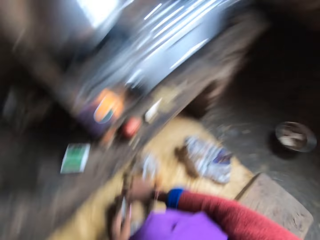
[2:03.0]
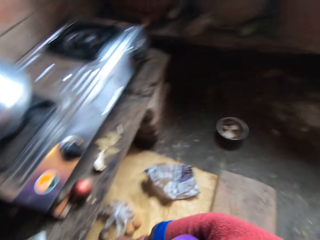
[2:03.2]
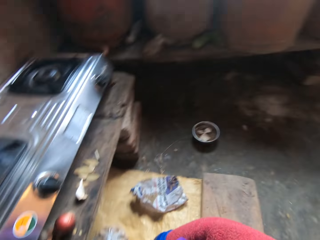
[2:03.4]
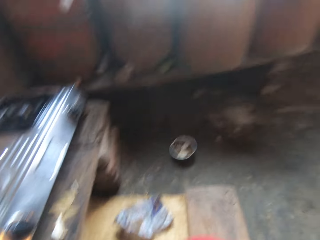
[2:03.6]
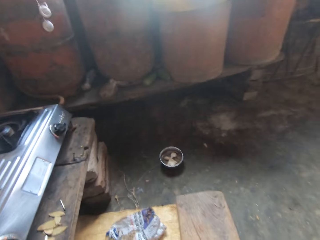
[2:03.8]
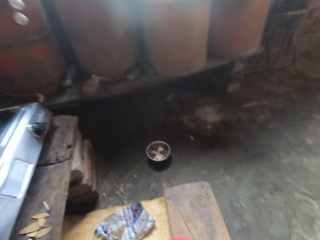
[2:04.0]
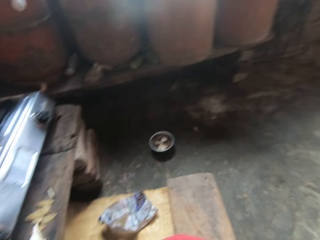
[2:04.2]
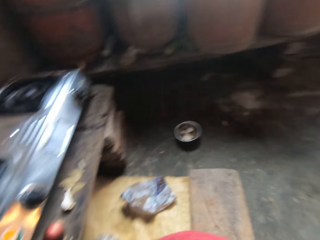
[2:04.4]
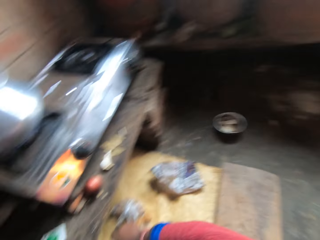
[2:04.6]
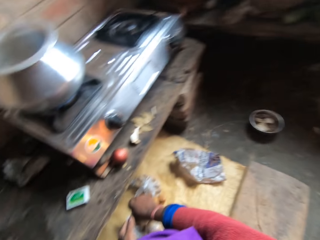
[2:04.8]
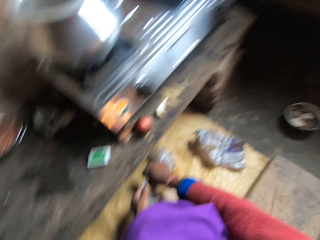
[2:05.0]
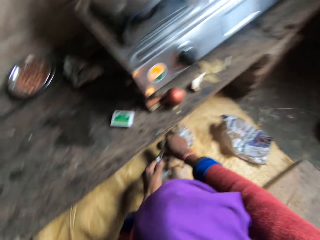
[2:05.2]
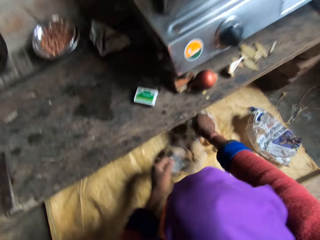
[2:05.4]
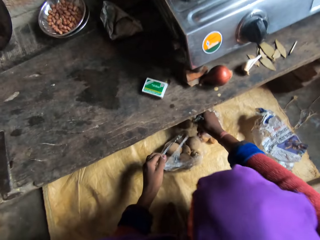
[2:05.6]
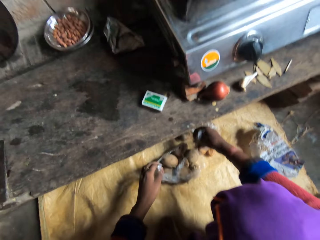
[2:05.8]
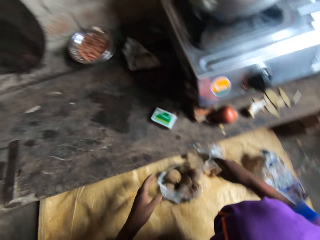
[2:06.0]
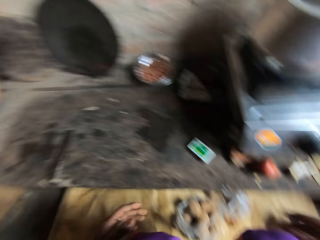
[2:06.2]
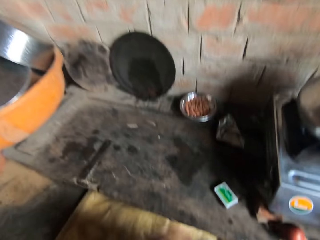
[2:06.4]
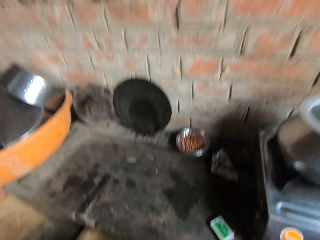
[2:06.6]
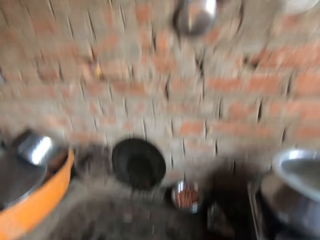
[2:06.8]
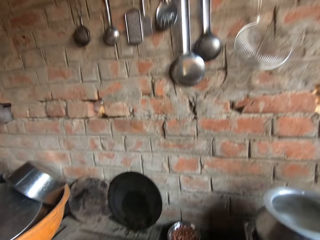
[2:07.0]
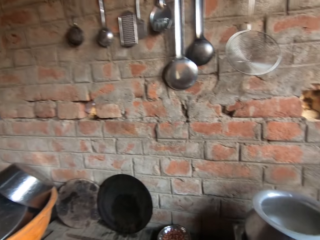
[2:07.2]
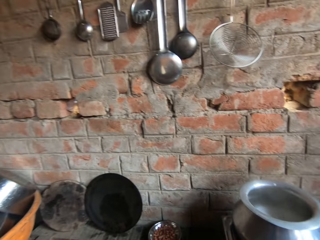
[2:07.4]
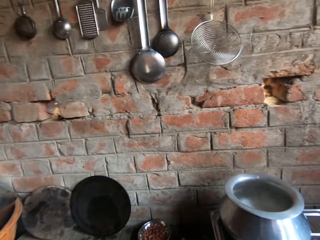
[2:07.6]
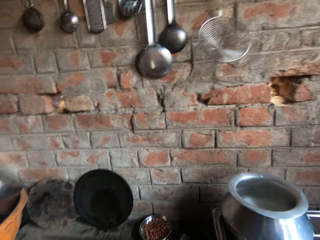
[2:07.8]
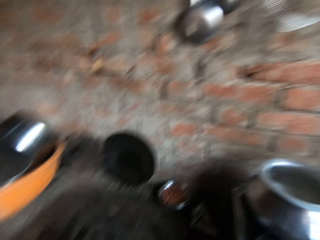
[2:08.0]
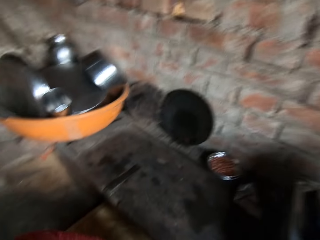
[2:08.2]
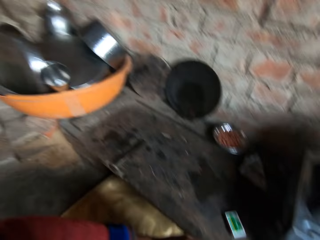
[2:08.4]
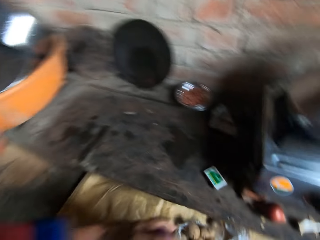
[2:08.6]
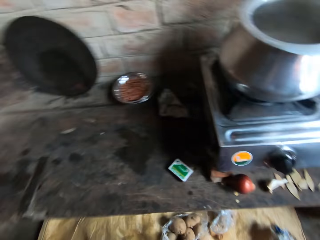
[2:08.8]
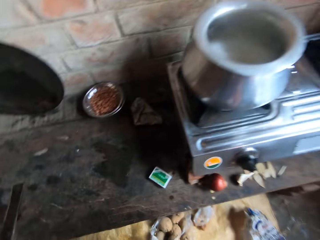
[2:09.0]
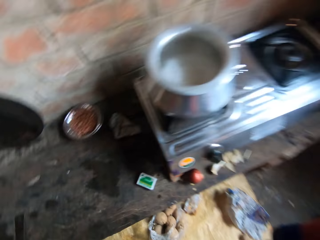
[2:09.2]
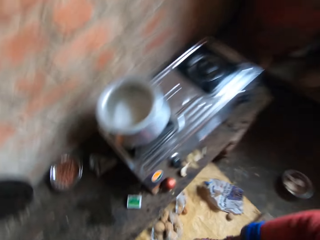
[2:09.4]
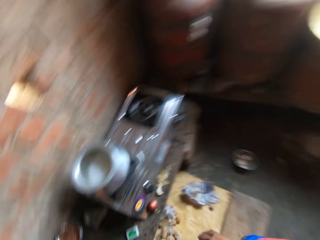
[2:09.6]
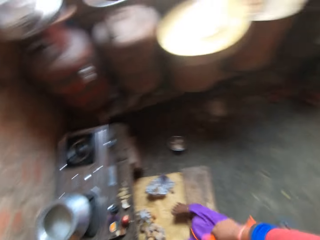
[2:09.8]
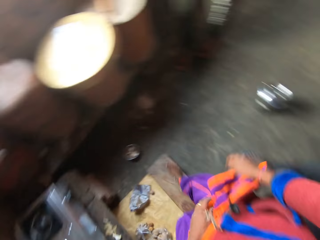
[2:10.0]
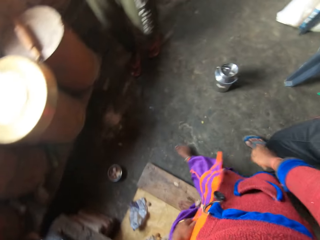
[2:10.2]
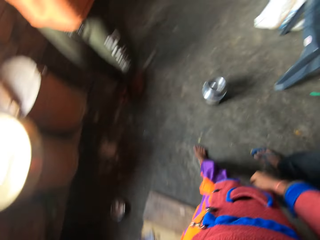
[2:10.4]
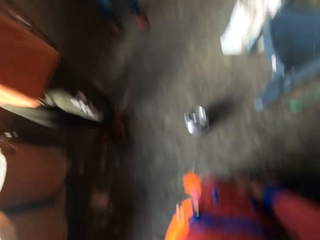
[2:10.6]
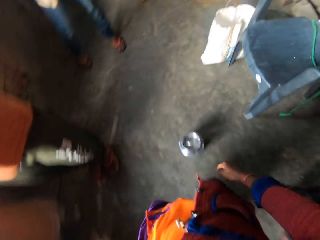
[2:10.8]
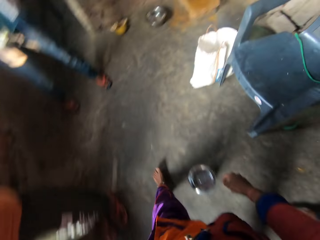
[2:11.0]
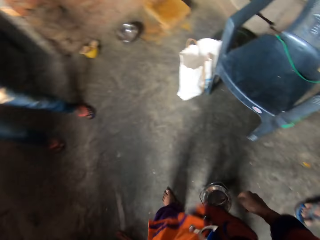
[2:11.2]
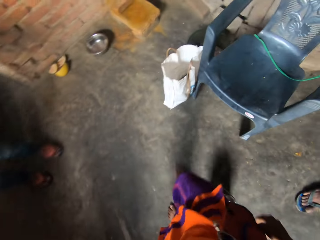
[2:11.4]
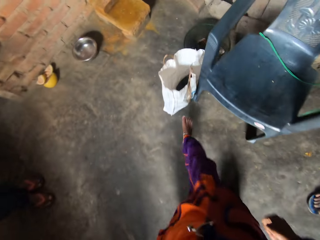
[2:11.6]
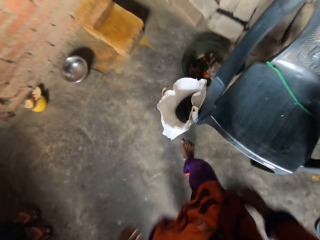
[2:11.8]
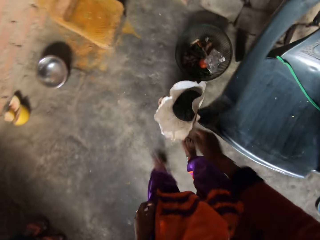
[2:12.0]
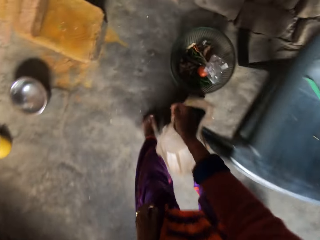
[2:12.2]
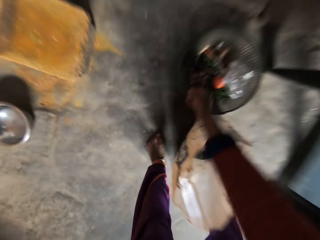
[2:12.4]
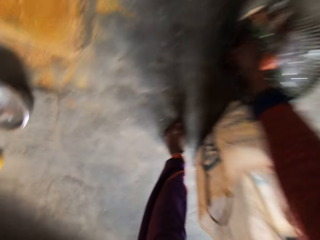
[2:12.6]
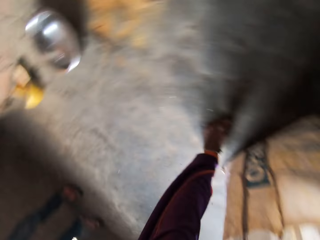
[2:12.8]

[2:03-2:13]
The camera wearer tears open the nylon of potatoes. They stand and walk to the basin with vegetables in the room.
